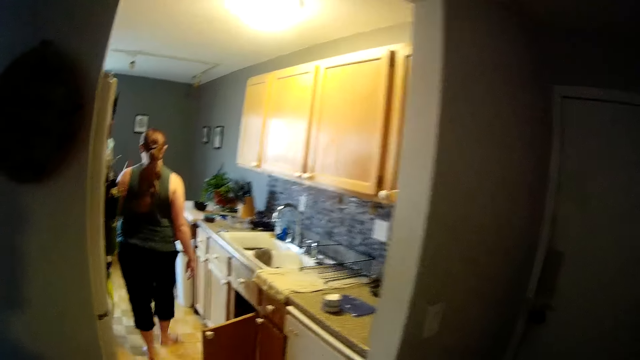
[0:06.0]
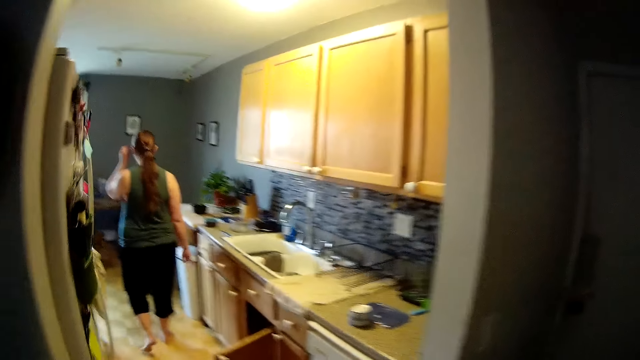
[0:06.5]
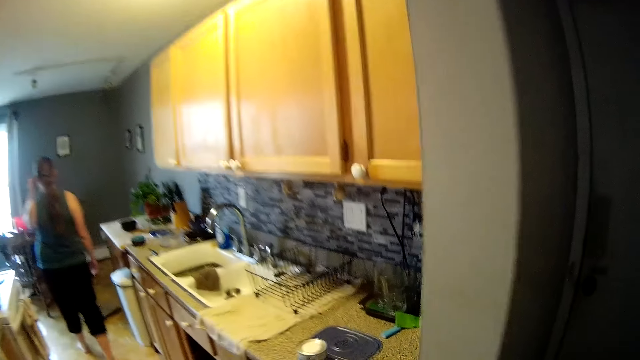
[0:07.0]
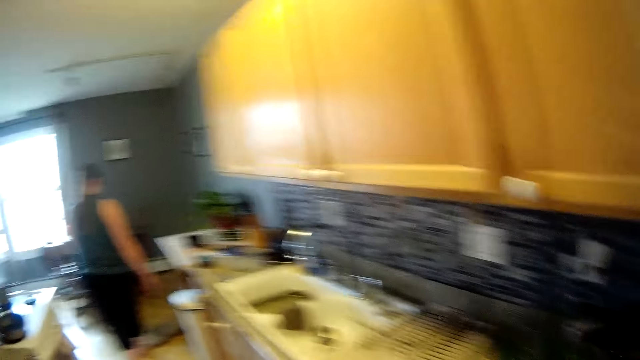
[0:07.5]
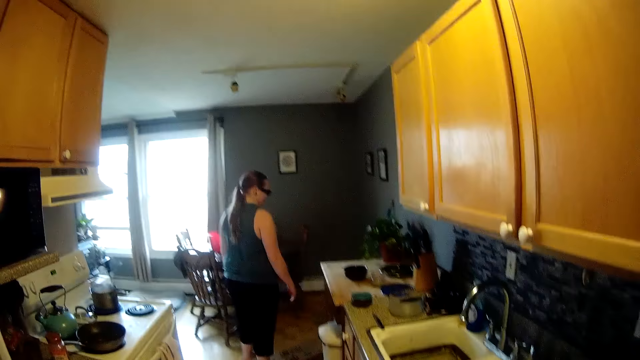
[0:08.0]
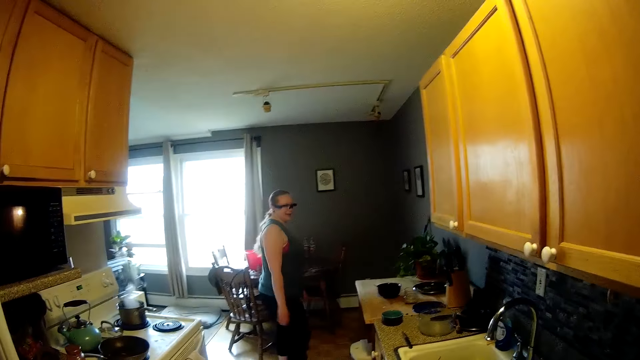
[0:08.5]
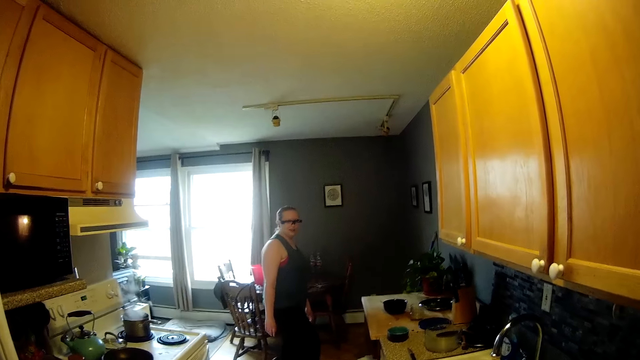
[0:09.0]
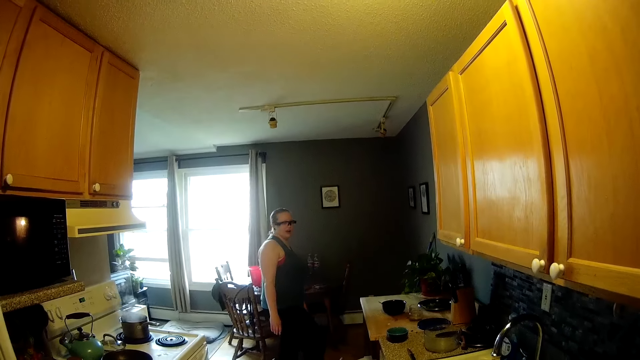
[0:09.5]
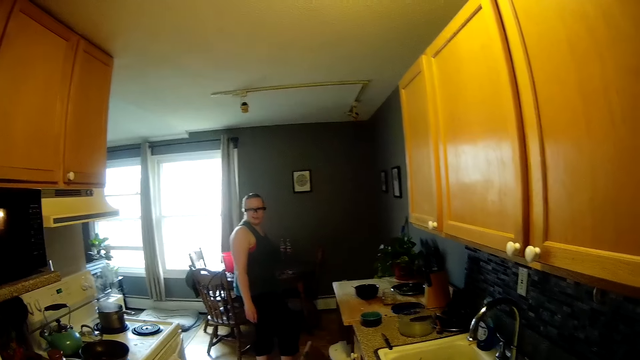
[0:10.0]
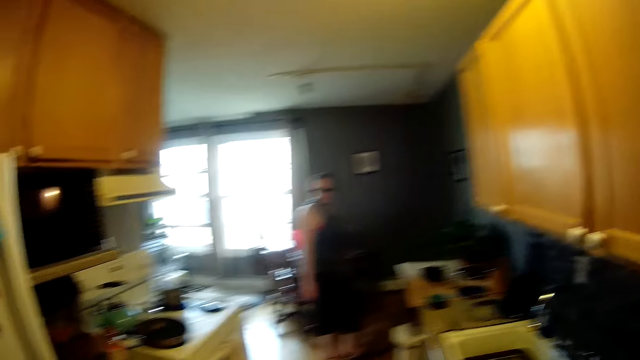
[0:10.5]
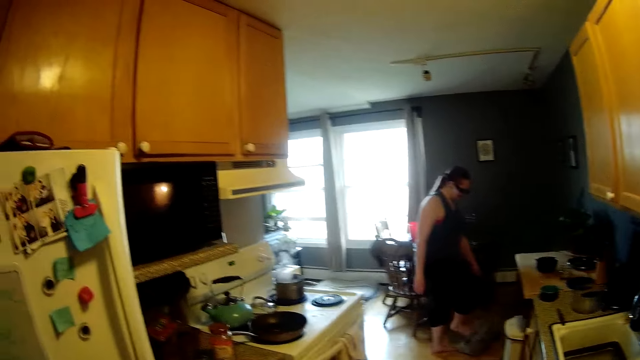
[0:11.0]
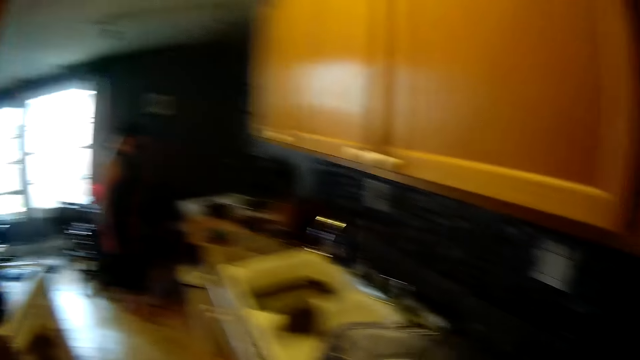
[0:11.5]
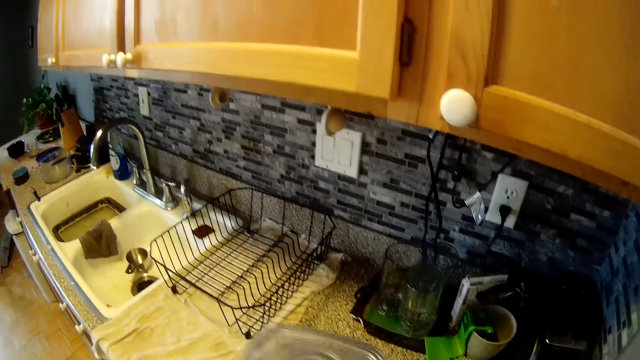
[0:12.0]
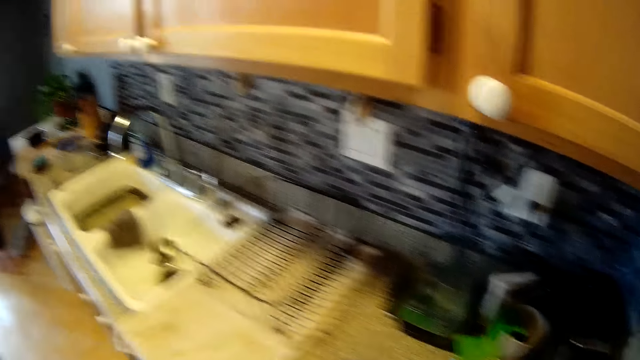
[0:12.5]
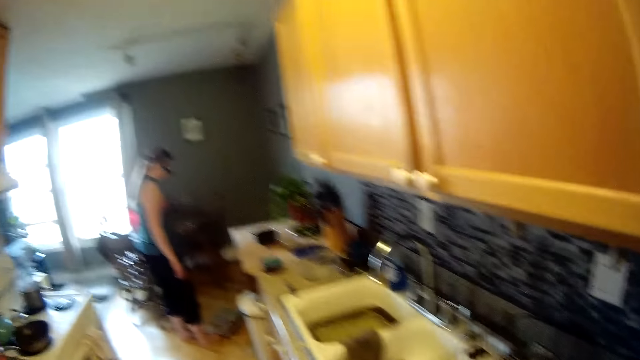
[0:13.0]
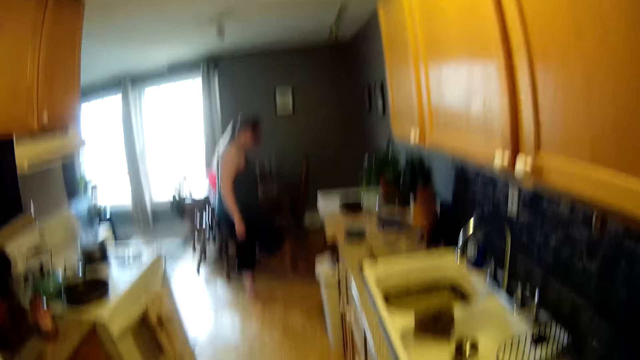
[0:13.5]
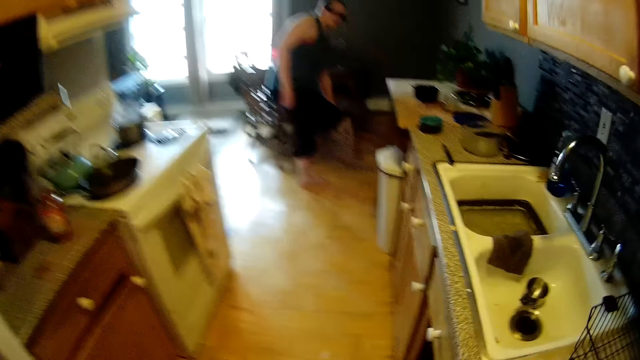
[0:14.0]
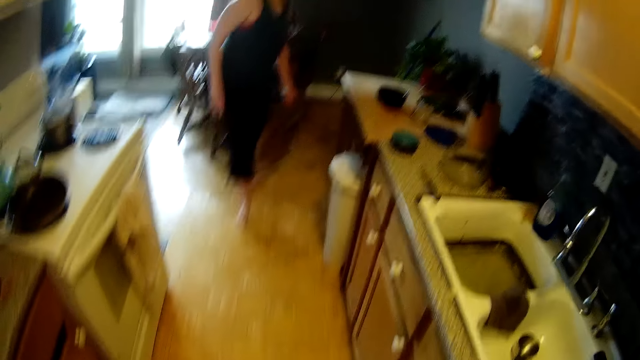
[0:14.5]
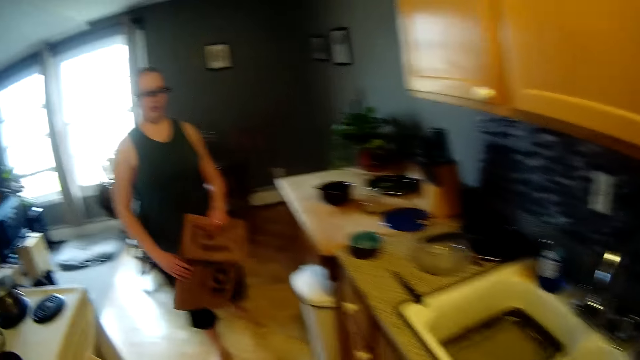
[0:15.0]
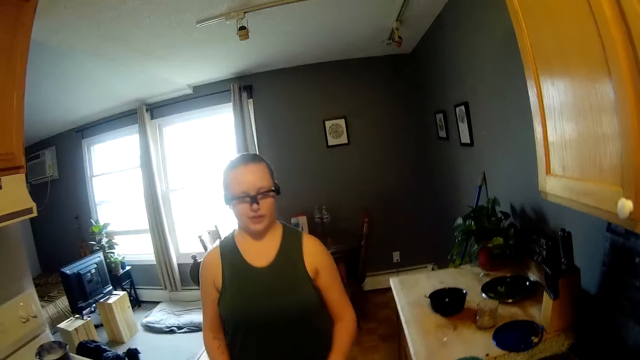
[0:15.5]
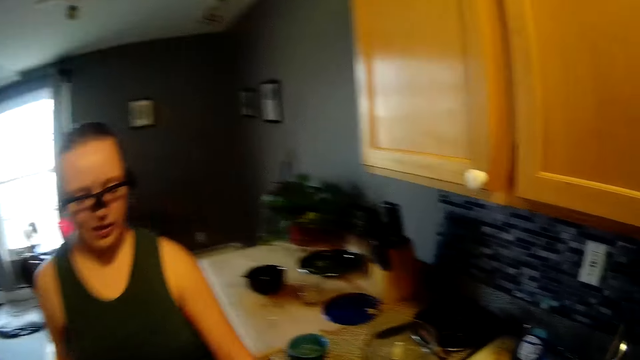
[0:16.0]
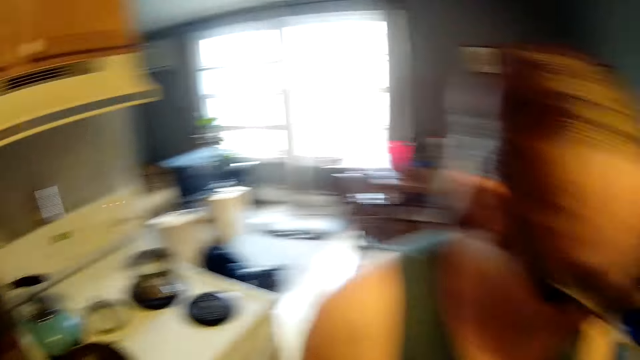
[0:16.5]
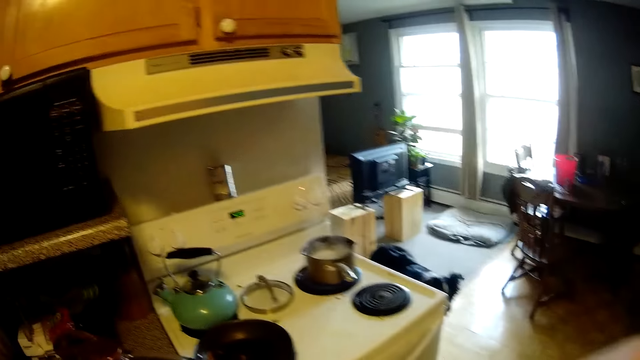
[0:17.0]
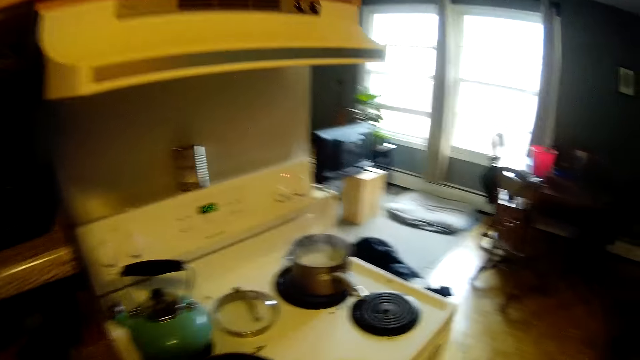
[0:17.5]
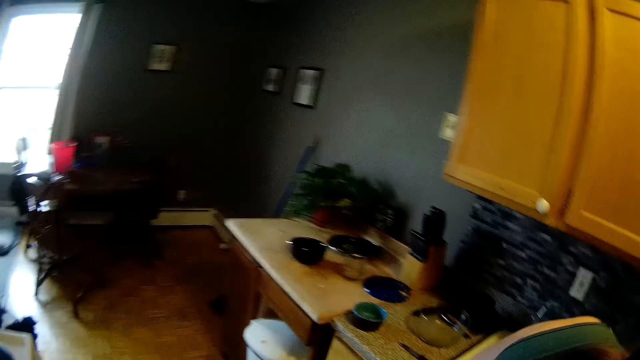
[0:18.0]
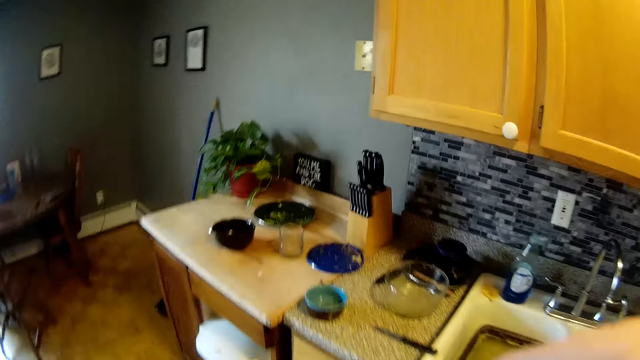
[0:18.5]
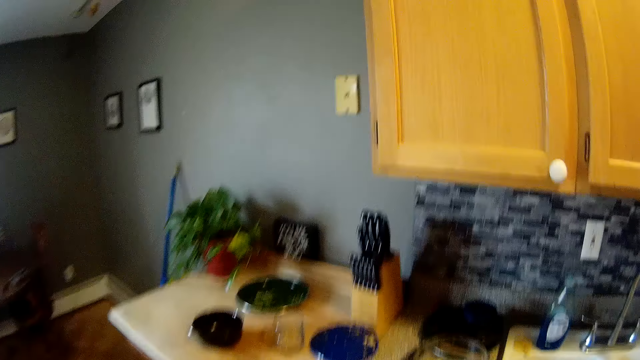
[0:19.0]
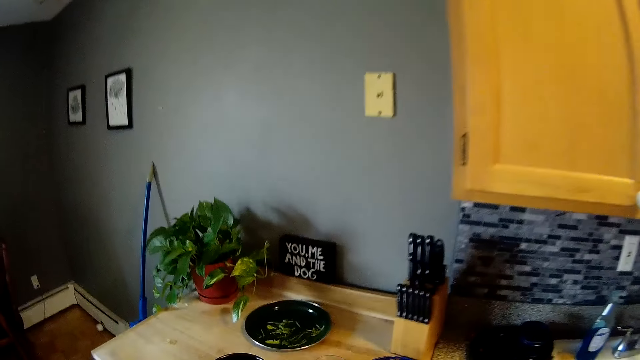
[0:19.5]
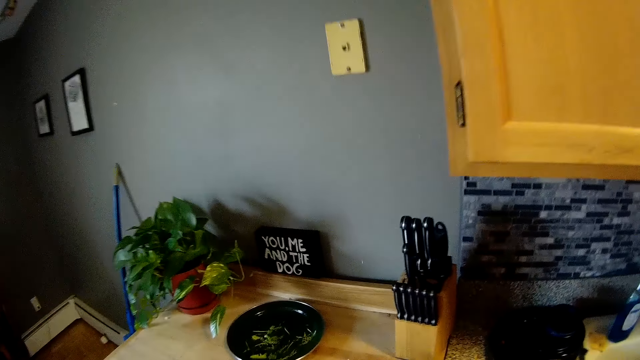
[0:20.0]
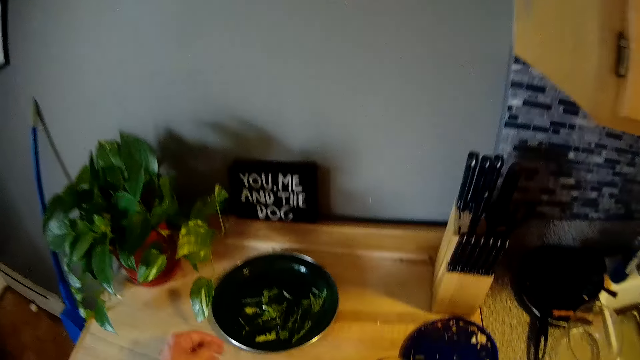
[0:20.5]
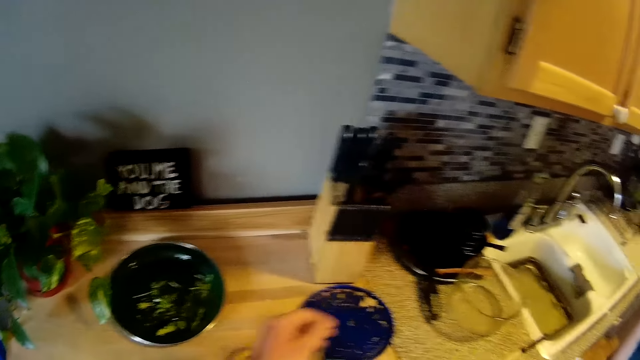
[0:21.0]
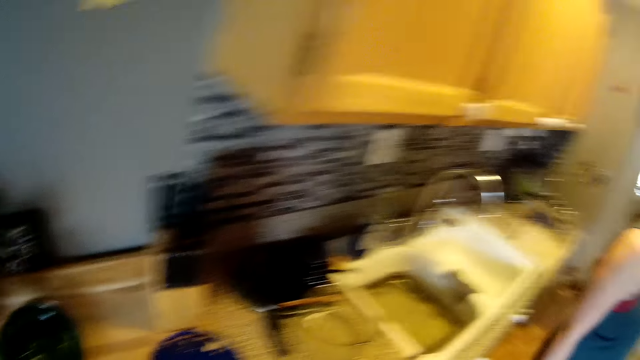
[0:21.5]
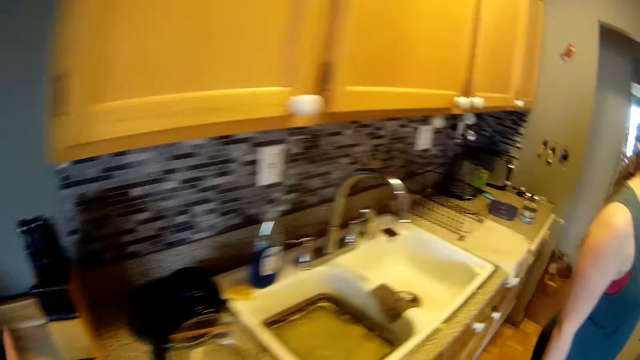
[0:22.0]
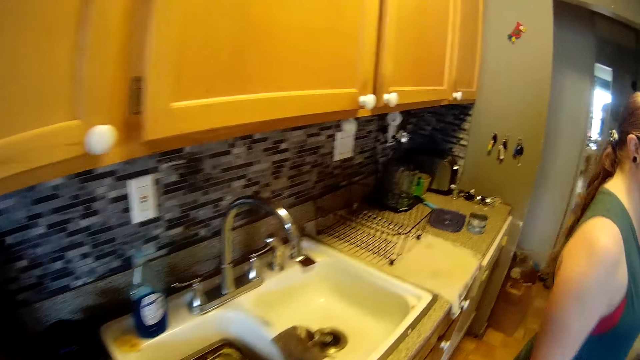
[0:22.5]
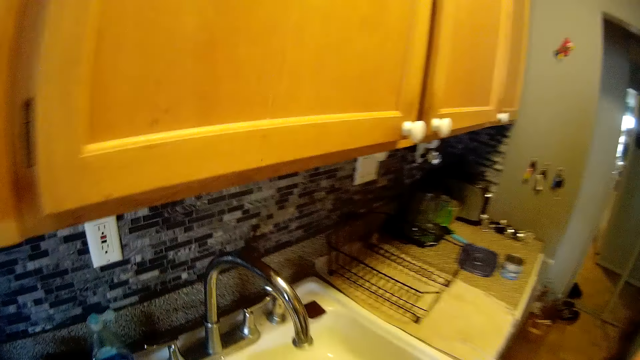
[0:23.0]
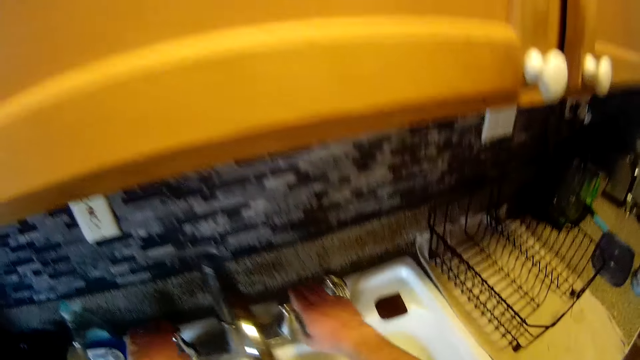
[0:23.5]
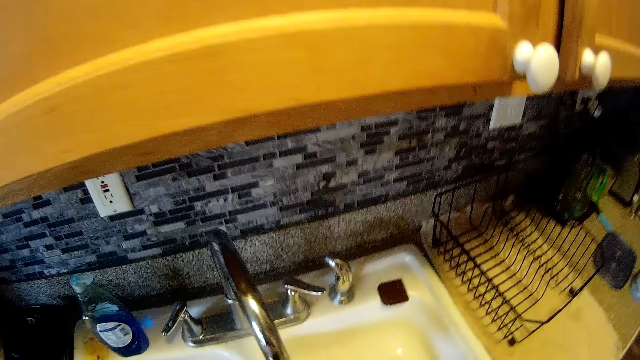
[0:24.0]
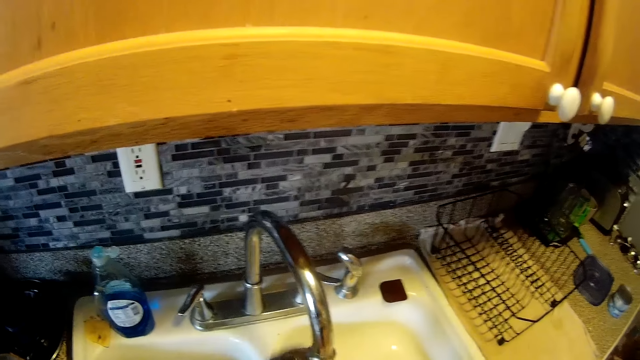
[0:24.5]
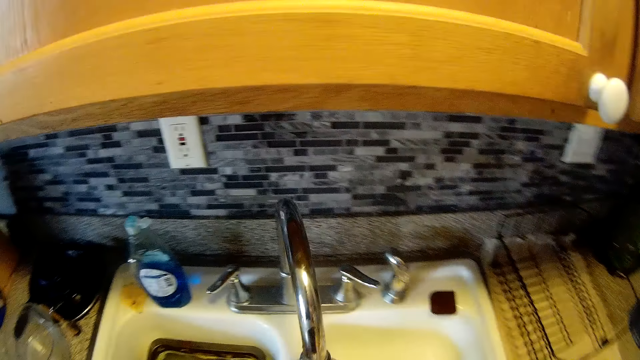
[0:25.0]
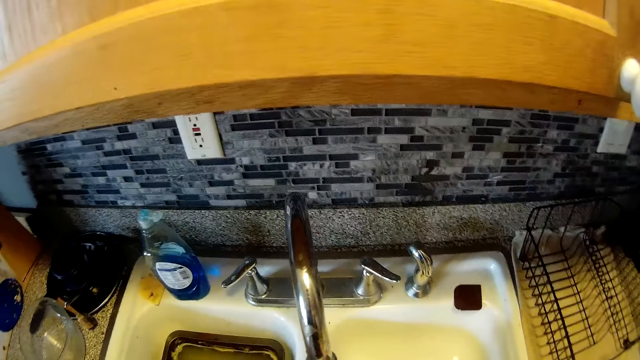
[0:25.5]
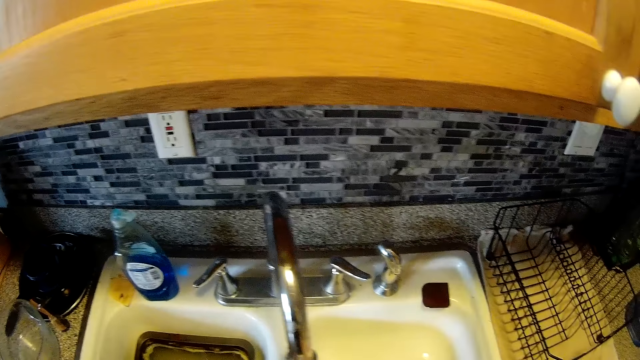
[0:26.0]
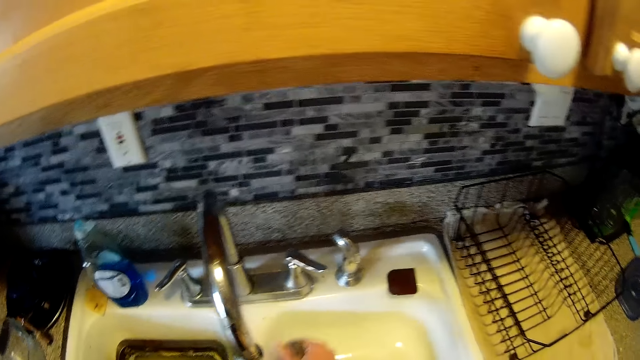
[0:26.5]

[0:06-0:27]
A lady touches the camera. The camera wearer stares at the lady. The lady picks a pack from the floor with her right leg. The camera wearer places a plastic on a slab with his right hand. The lady transfers the pack from her right leg to her left hand. The lady picks a khaki bag, transfers the pack from her left hand to her right hand and walks in the kitchen. The camera wearer walks in the kitchen. He opens a tap with both hands. He washes dishes in a sink with a sponge with both hands.
